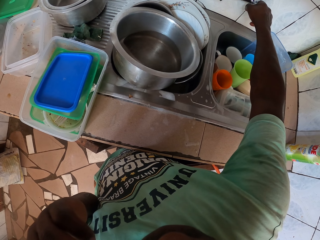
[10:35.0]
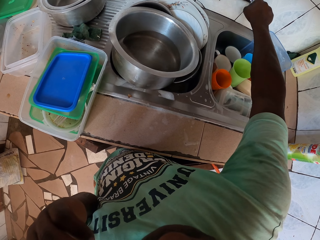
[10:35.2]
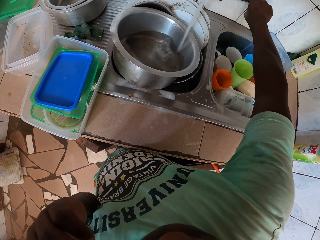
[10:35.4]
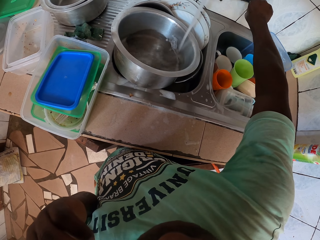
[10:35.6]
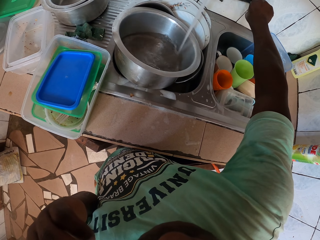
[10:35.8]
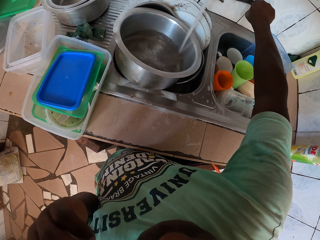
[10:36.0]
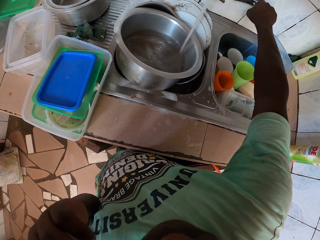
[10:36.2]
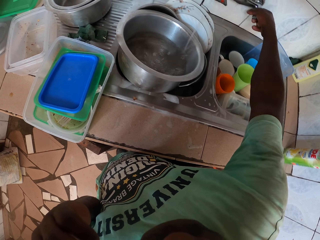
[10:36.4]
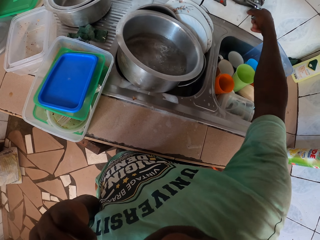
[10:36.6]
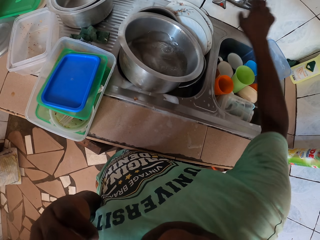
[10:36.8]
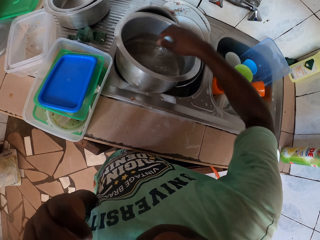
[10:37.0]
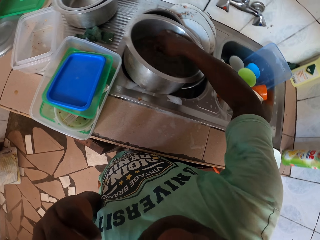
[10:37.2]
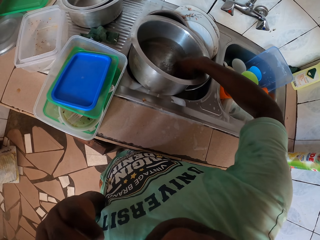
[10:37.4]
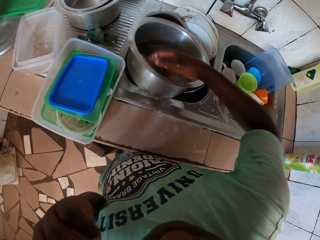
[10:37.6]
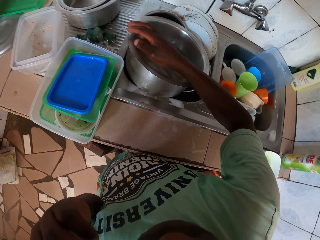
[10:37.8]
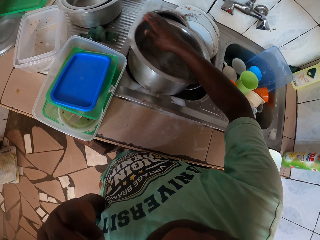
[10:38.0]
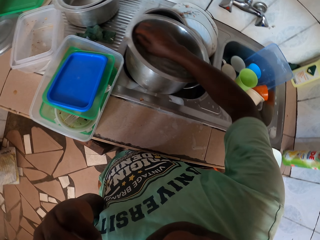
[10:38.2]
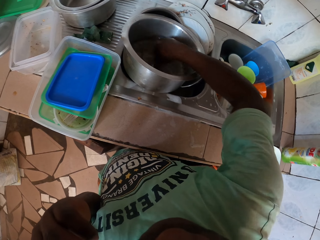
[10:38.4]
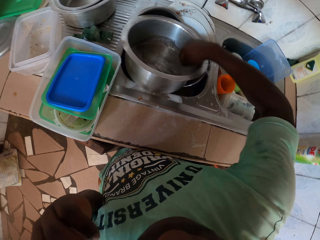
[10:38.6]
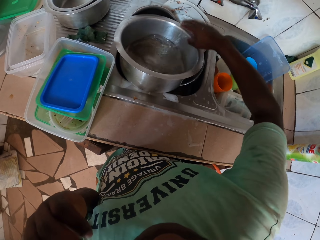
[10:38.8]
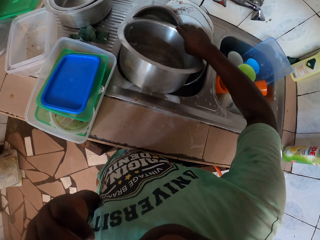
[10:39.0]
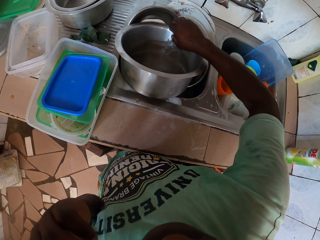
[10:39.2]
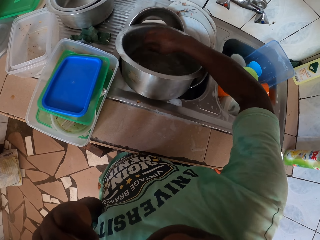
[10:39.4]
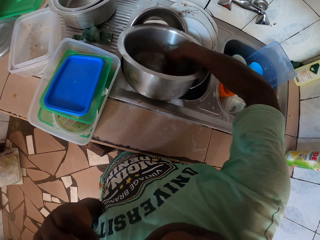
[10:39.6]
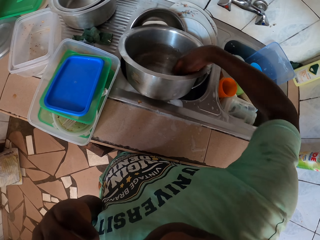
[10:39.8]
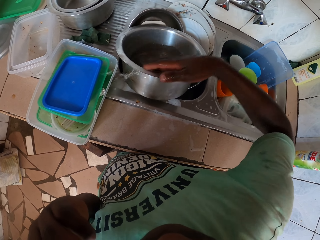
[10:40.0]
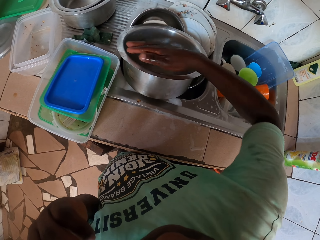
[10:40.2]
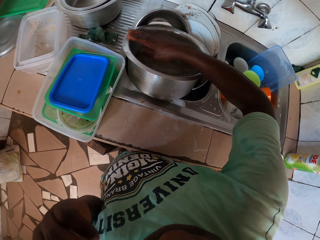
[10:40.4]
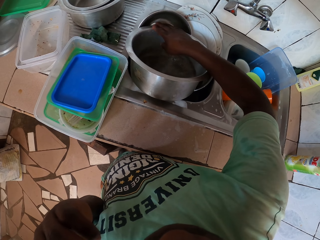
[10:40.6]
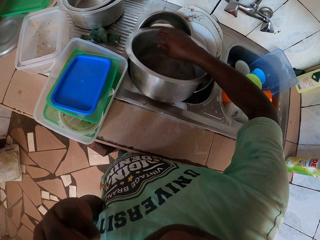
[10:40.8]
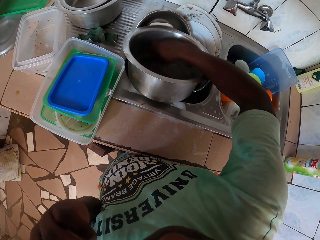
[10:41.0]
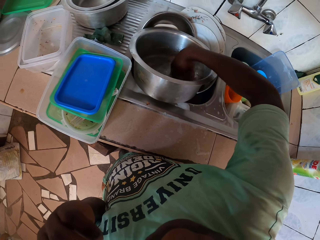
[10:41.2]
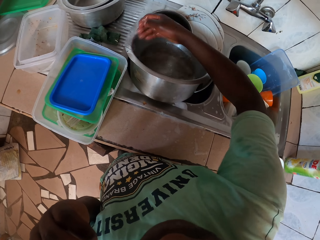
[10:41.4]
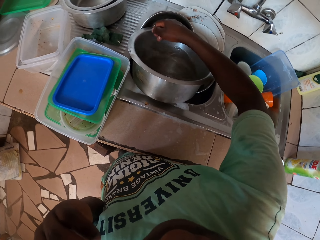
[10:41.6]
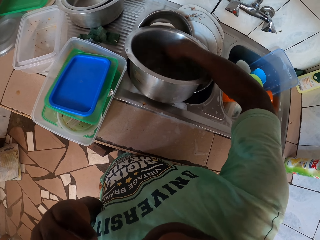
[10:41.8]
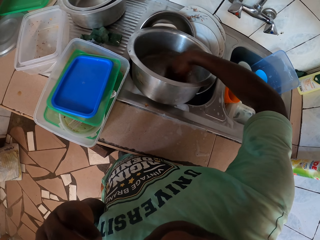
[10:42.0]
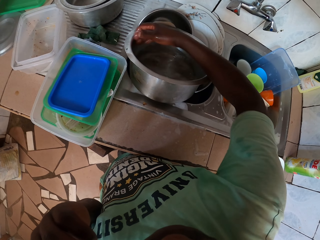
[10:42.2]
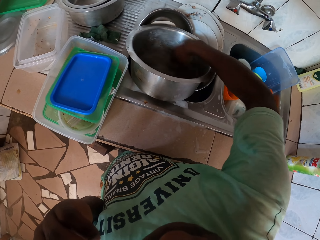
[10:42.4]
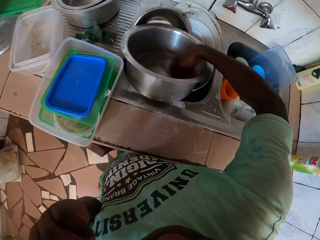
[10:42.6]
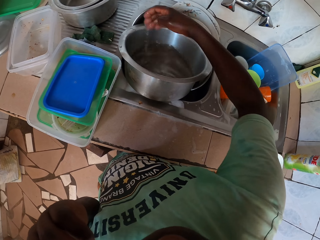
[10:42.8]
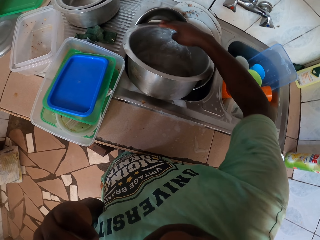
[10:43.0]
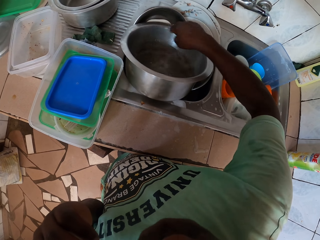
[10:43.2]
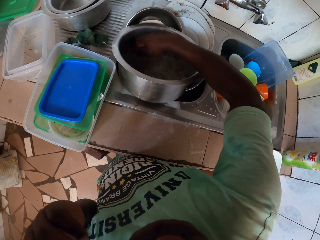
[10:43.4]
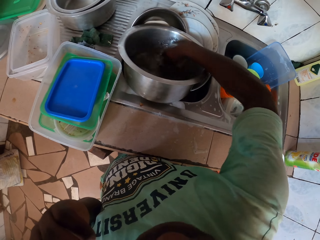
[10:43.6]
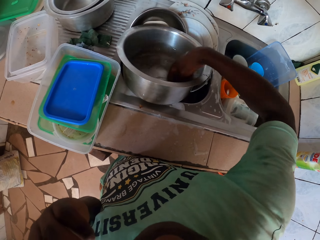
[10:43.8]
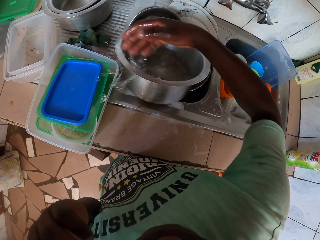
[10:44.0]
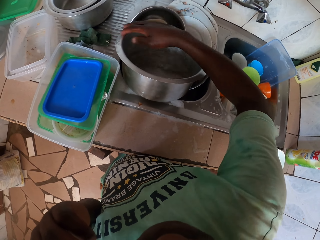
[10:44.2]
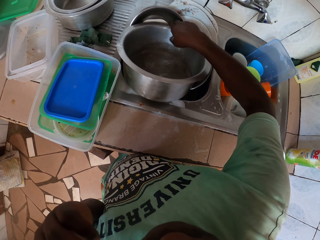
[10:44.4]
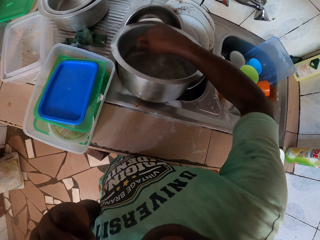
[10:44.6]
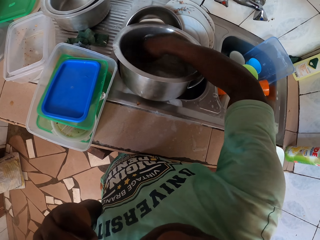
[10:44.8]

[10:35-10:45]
The camera wearer opens the tap. They close the tap. They wash the cooking pot.

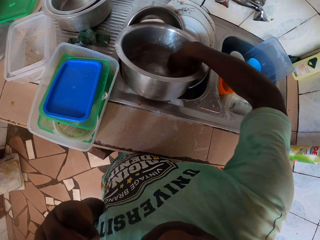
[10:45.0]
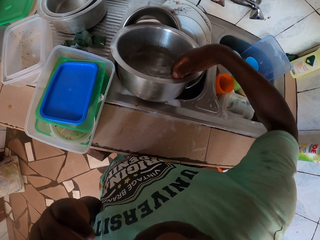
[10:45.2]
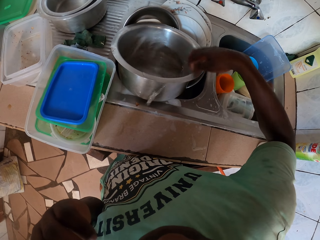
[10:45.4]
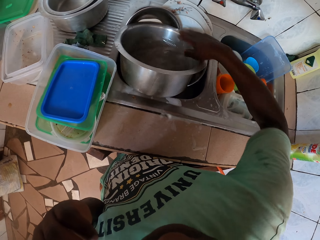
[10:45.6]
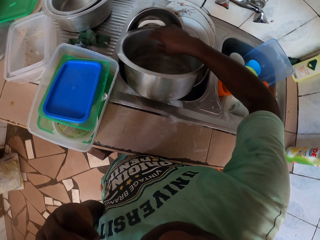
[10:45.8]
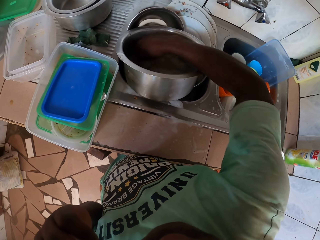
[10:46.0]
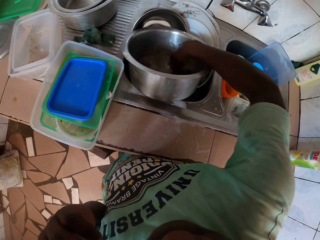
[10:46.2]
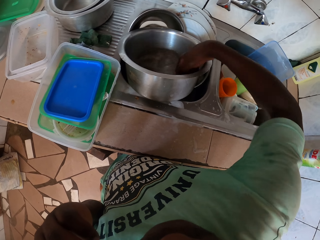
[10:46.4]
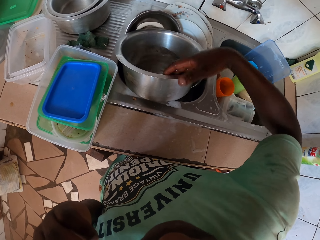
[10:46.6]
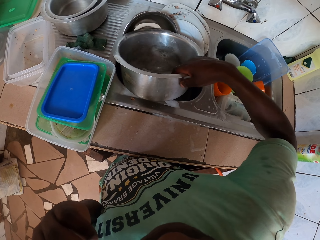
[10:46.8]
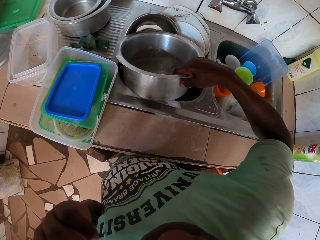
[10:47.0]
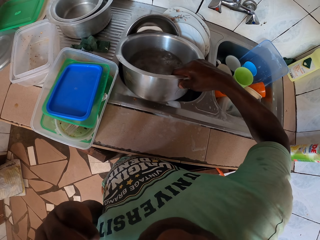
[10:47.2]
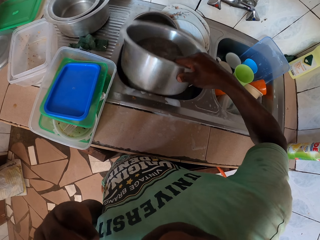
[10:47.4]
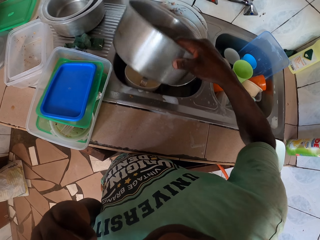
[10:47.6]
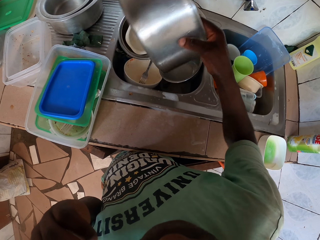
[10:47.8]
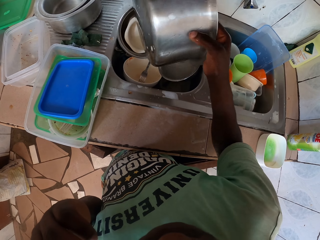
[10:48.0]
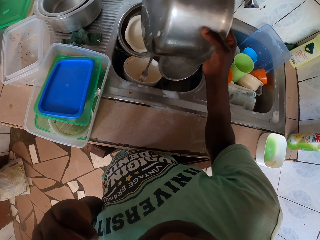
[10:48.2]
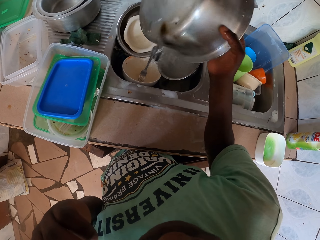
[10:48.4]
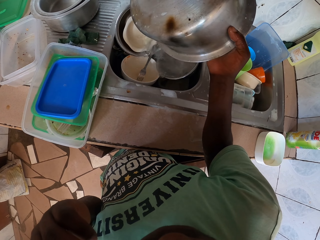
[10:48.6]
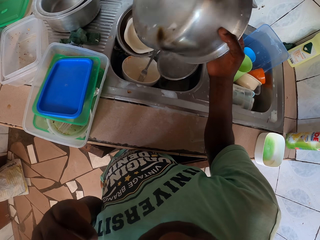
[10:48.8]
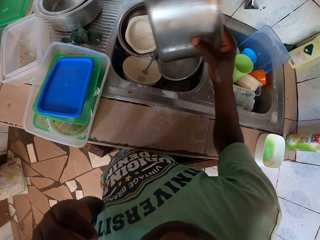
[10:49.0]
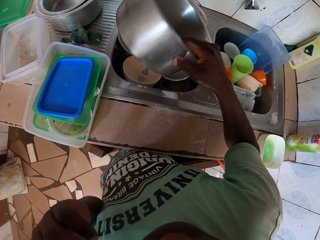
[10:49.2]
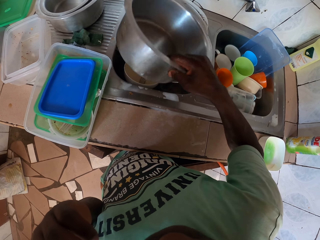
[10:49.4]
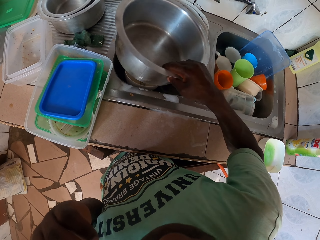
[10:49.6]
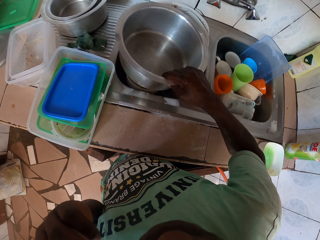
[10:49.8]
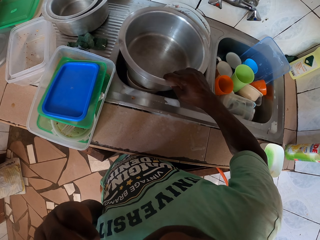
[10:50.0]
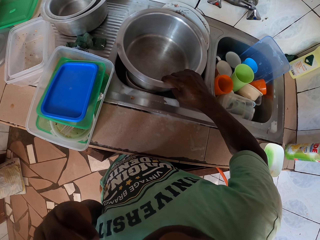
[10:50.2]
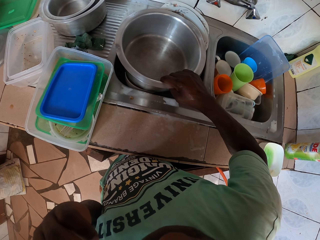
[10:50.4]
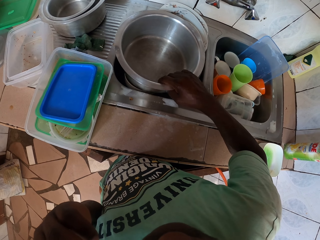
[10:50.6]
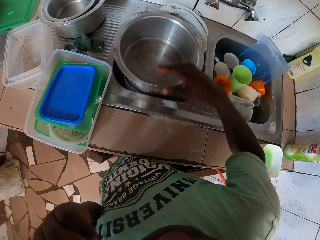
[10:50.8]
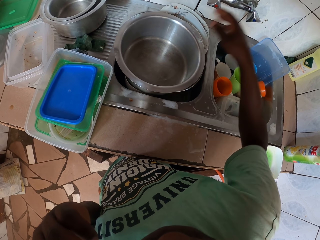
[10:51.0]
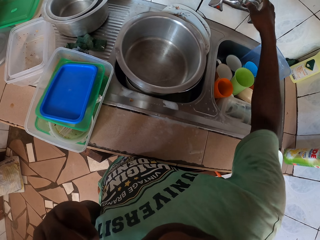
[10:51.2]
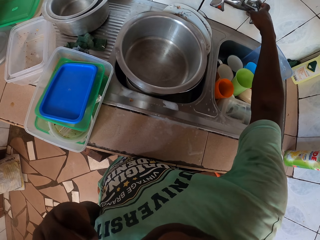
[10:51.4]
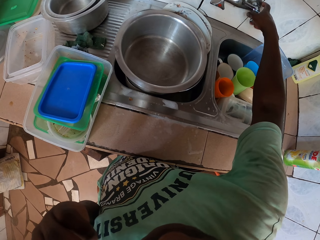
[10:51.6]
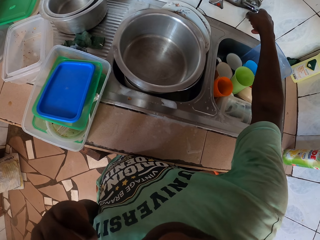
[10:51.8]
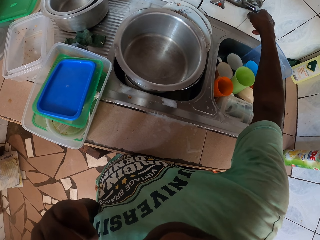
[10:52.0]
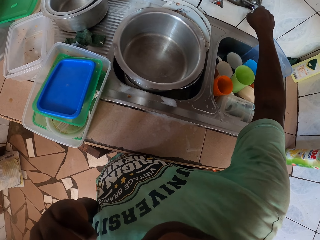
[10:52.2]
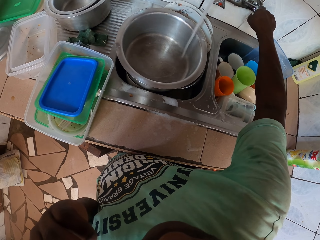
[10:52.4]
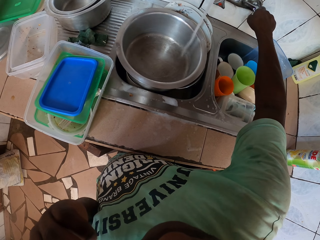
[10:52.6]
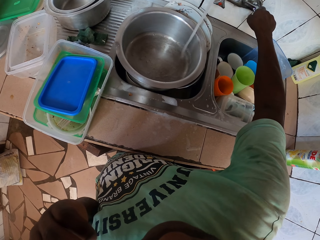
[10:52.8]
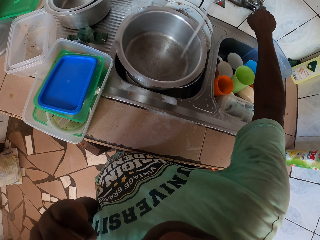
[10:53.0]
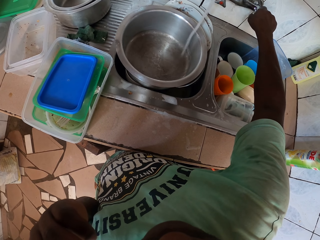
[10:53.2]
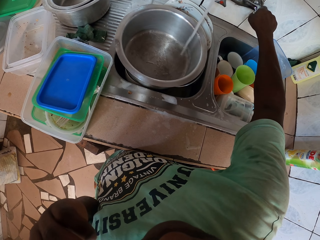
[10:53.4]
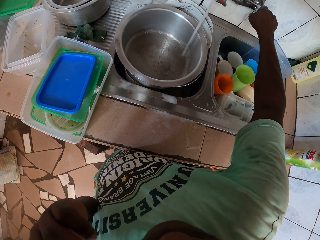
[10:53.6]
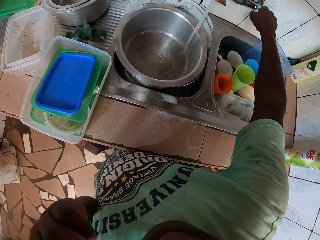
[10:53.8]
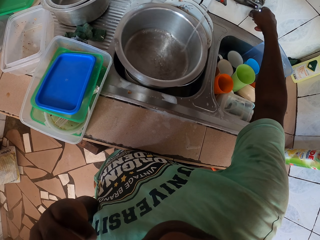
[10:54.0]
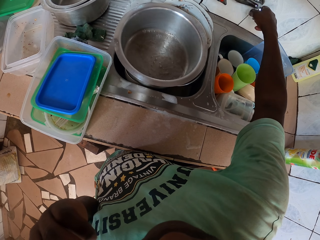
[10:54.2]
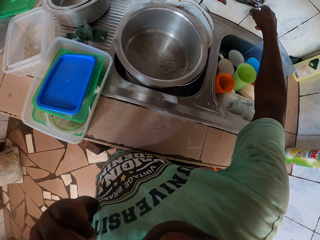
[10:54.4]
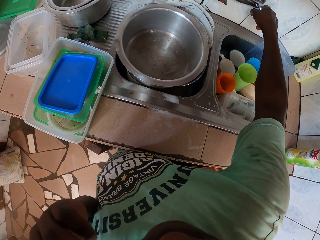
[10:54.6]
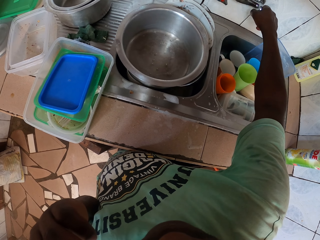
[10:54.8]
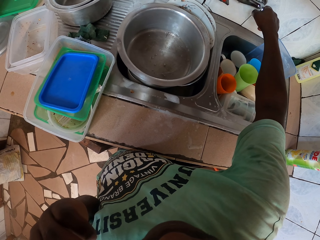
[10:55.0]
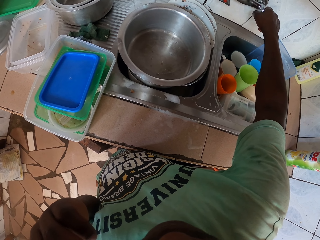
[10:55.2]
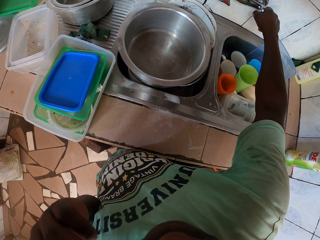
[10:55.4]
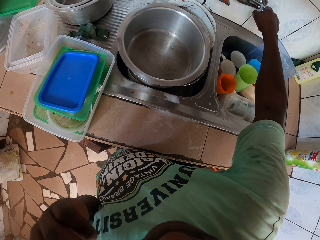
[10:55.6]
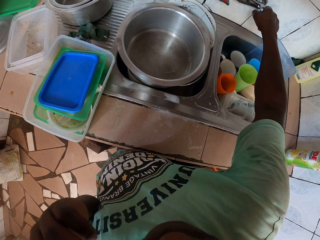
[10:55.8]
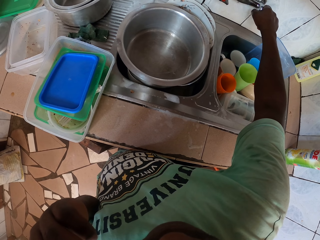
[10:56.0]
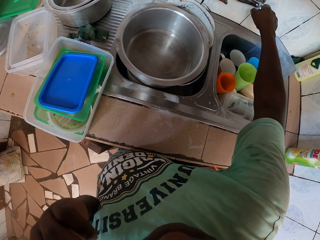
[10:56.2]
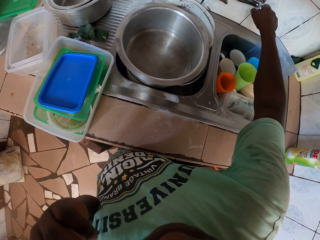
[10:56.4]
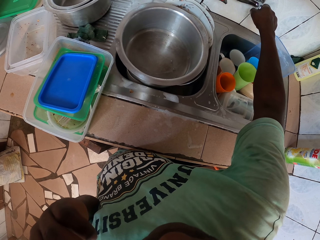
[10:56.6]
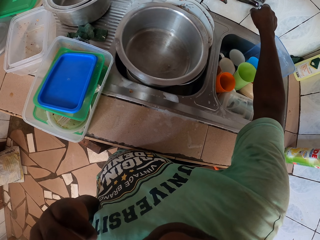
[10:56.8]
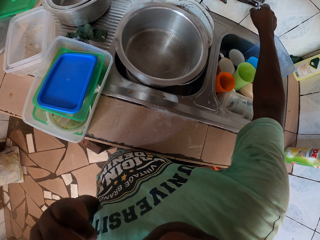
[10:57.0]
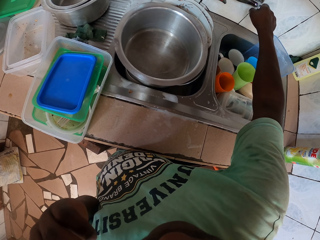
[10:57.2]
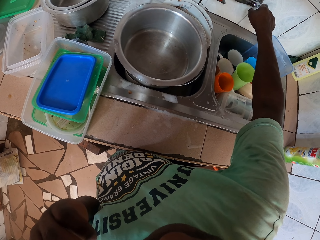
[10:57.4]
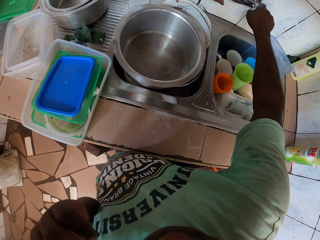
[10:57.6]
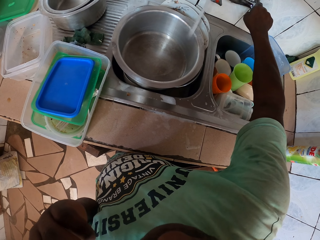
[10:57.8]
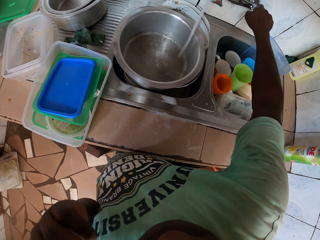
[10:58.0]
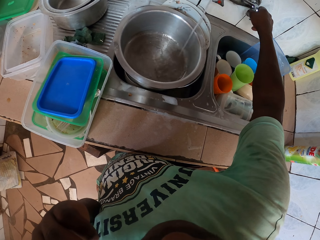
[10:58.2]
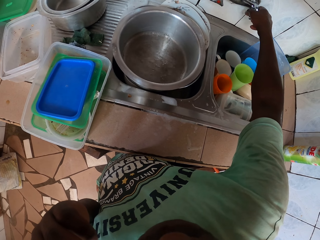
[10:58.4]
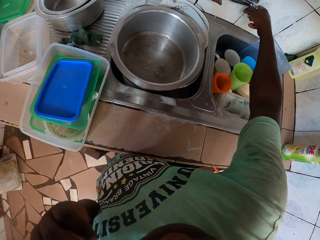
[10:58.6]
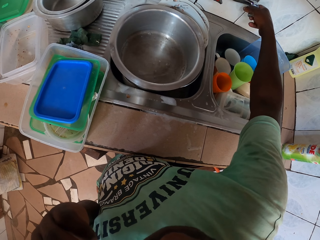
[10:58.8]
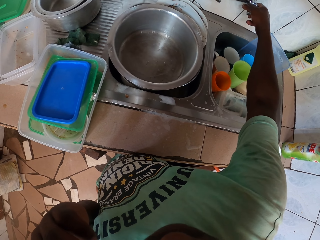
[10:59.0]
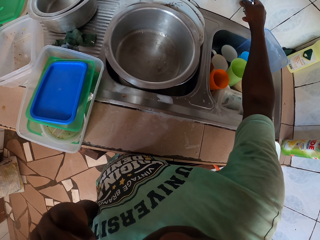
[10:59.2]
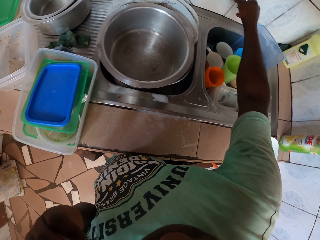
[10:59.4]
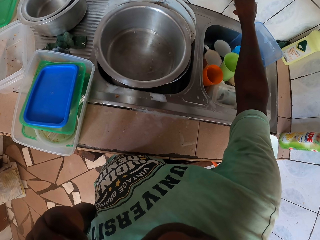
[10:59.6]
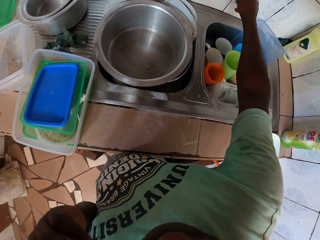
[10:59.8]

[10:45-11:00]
The camera wearer pours water in the sink. They put the cooking pot on the sink. They open the tap. They close the tap. They open the tap. They close the tap.
